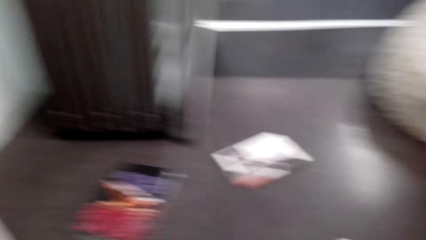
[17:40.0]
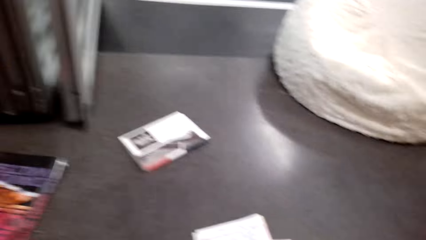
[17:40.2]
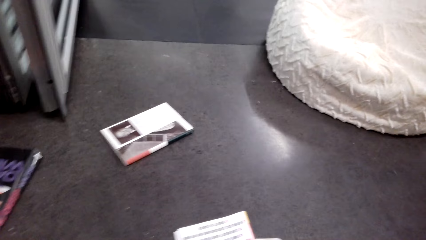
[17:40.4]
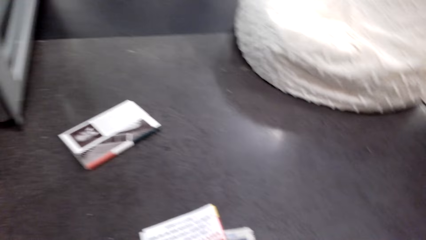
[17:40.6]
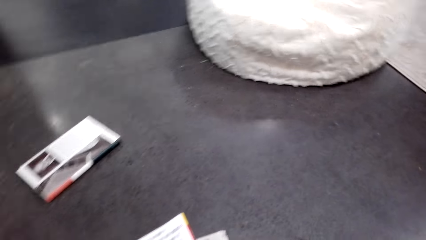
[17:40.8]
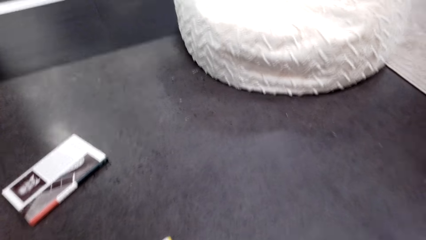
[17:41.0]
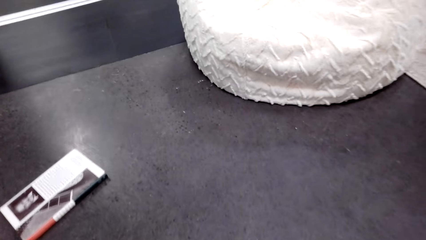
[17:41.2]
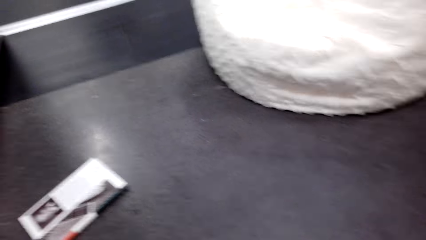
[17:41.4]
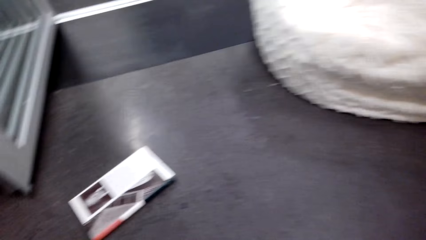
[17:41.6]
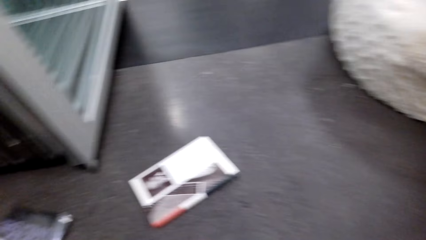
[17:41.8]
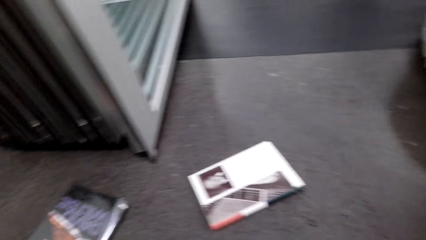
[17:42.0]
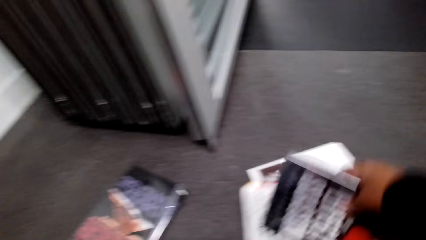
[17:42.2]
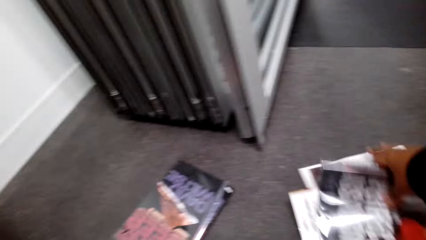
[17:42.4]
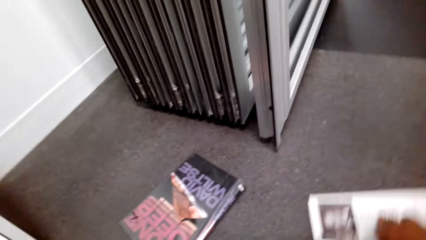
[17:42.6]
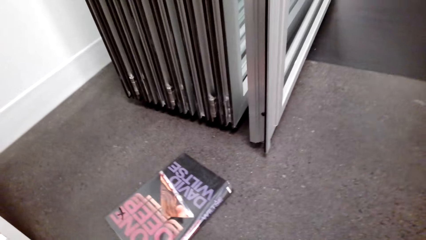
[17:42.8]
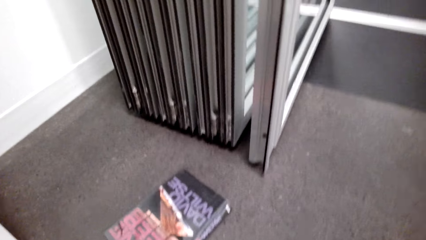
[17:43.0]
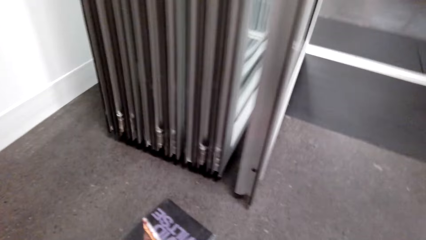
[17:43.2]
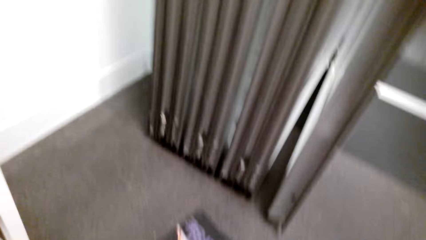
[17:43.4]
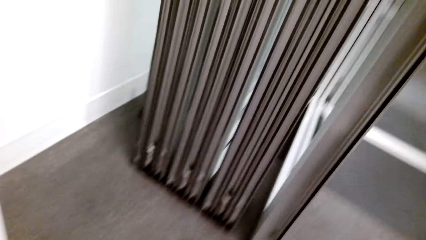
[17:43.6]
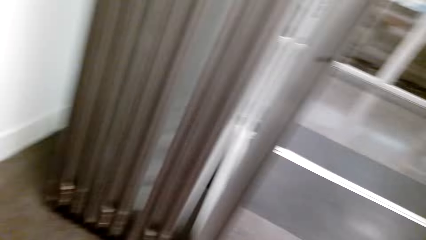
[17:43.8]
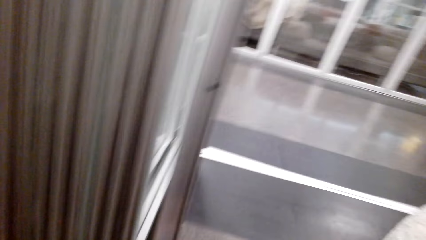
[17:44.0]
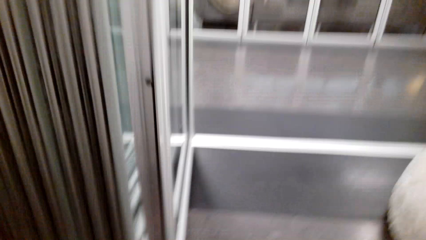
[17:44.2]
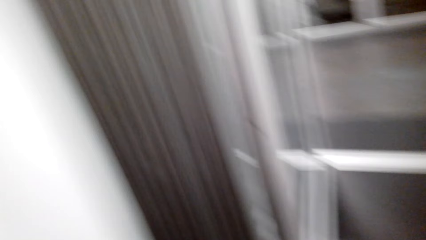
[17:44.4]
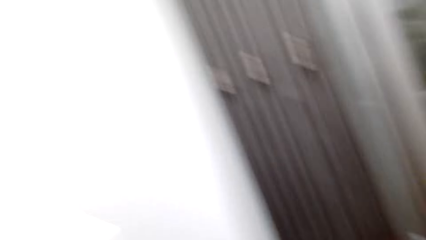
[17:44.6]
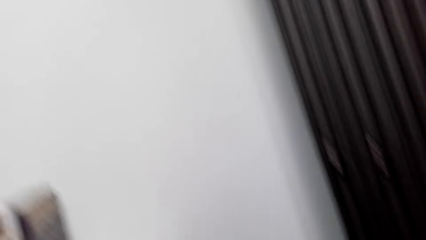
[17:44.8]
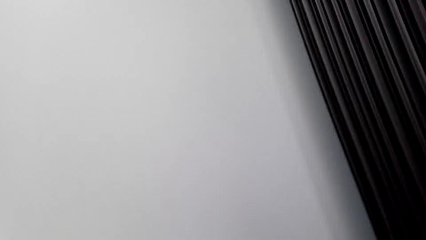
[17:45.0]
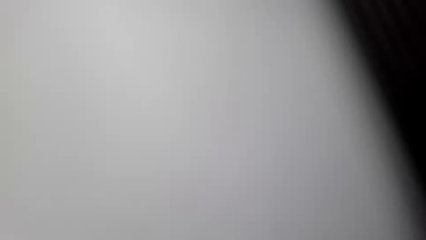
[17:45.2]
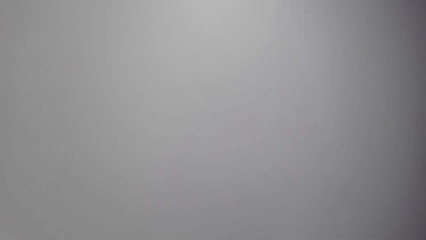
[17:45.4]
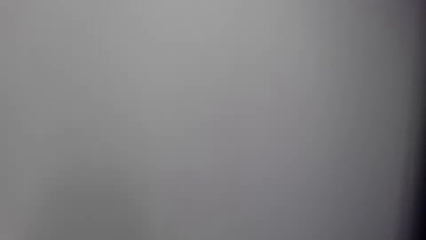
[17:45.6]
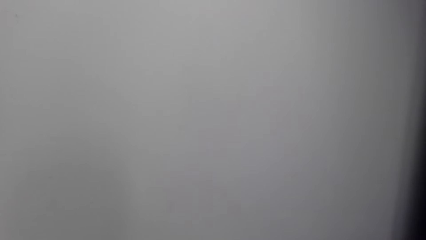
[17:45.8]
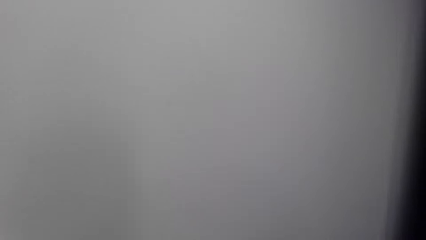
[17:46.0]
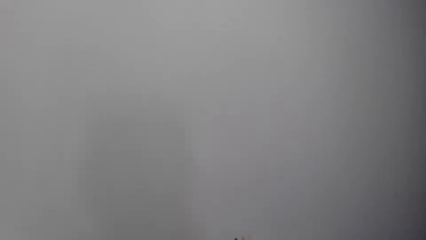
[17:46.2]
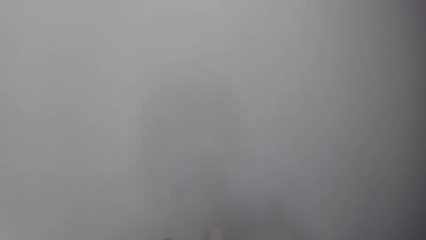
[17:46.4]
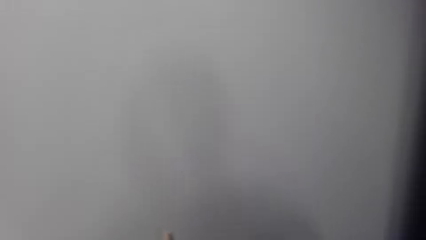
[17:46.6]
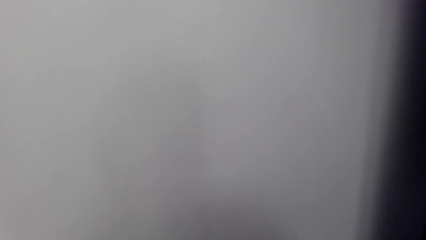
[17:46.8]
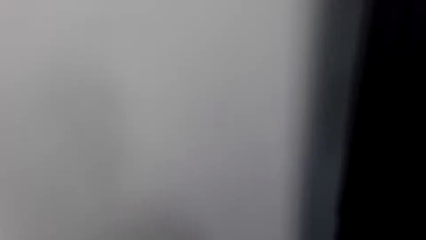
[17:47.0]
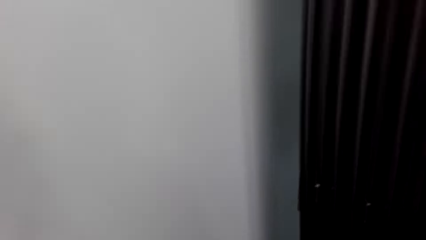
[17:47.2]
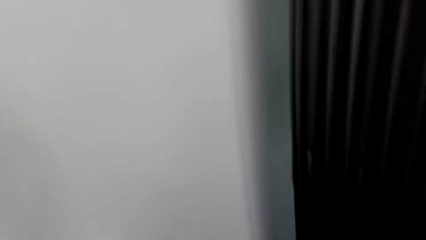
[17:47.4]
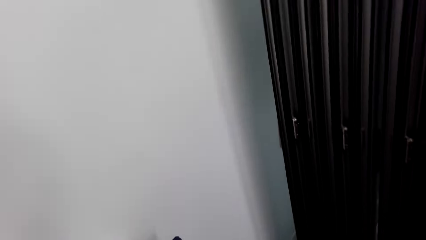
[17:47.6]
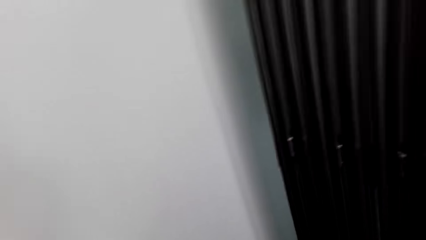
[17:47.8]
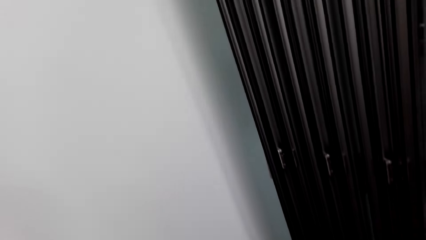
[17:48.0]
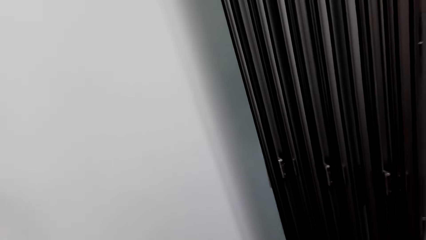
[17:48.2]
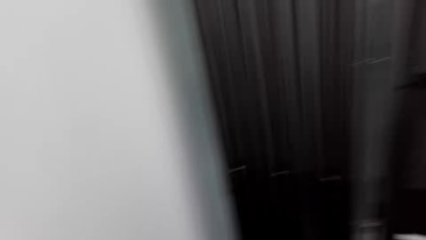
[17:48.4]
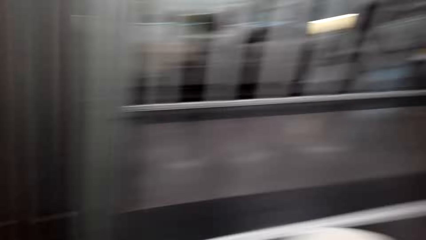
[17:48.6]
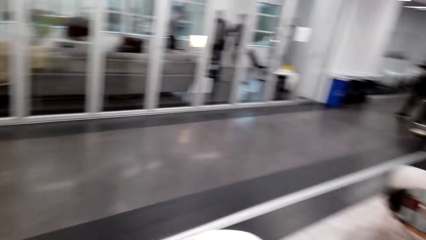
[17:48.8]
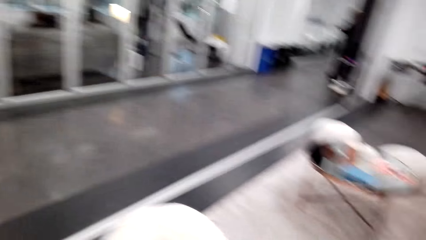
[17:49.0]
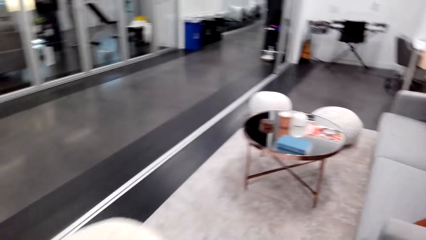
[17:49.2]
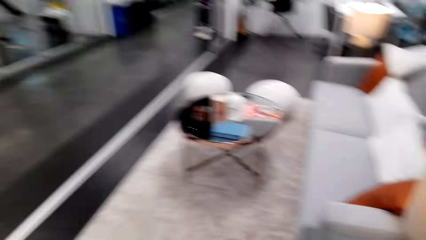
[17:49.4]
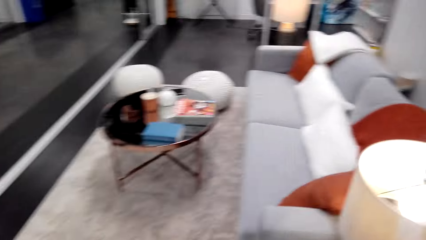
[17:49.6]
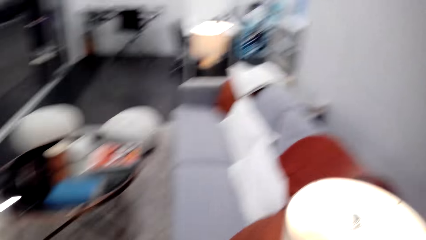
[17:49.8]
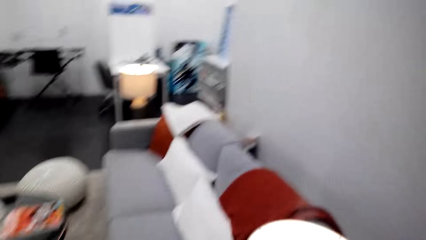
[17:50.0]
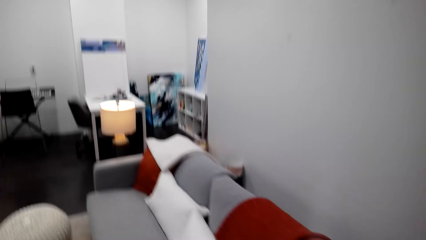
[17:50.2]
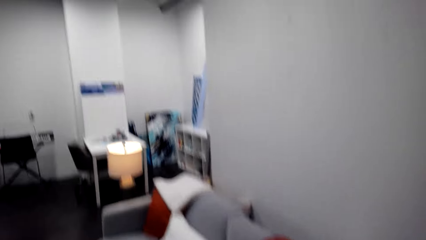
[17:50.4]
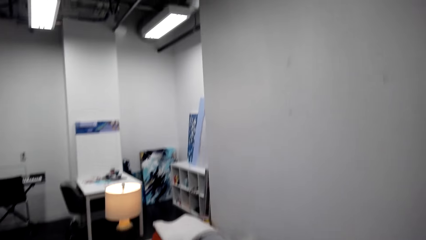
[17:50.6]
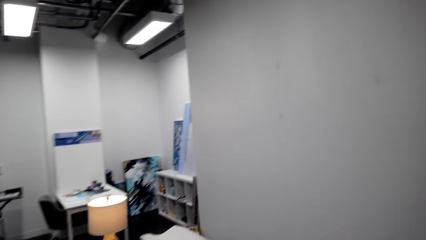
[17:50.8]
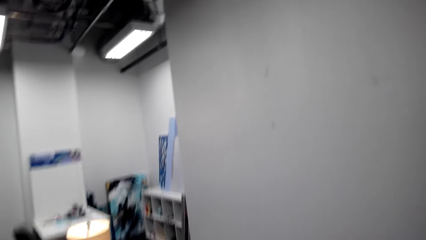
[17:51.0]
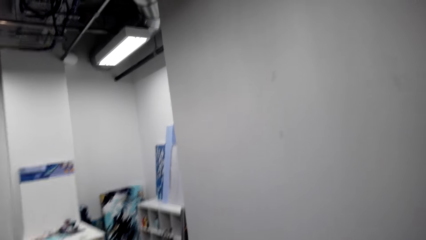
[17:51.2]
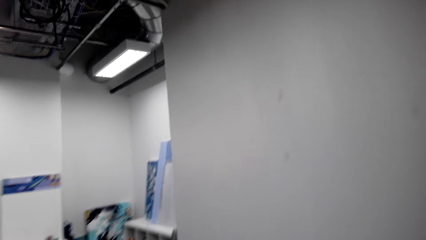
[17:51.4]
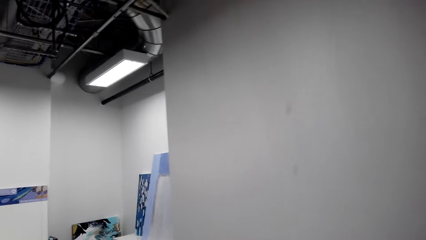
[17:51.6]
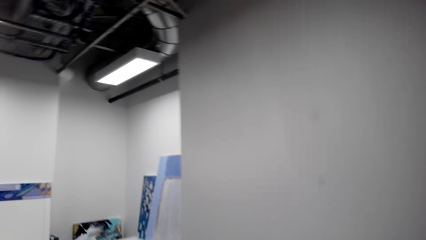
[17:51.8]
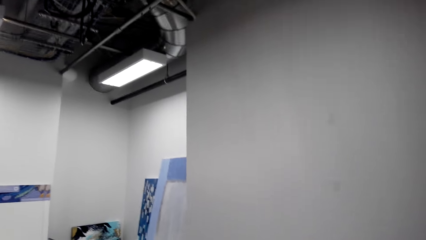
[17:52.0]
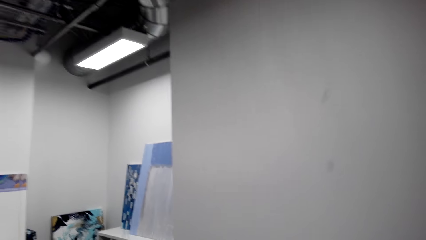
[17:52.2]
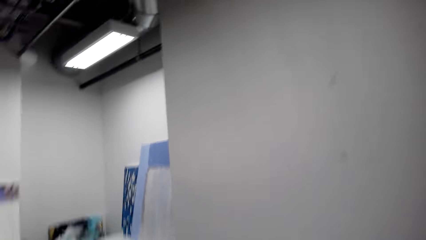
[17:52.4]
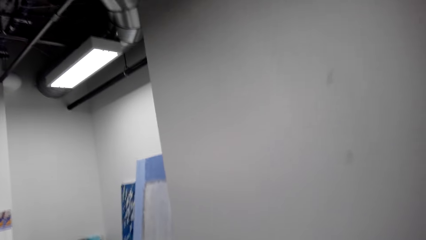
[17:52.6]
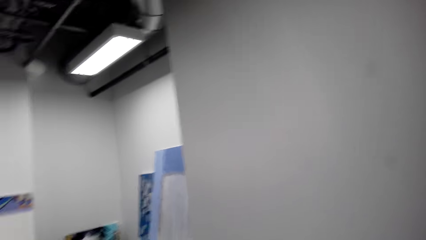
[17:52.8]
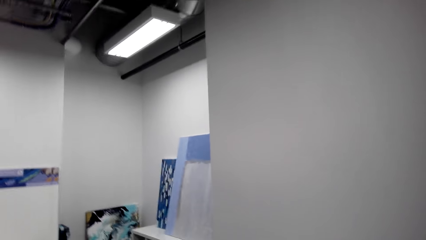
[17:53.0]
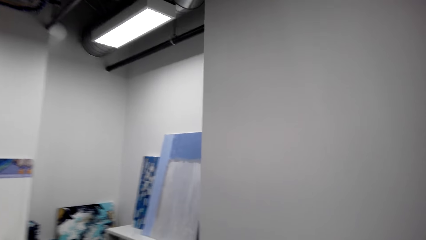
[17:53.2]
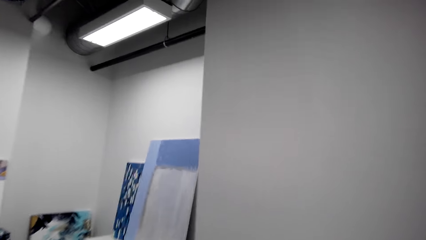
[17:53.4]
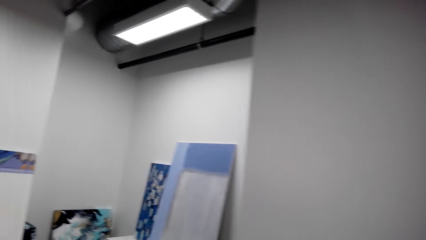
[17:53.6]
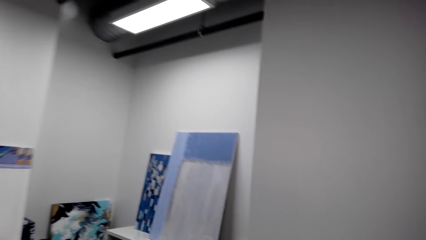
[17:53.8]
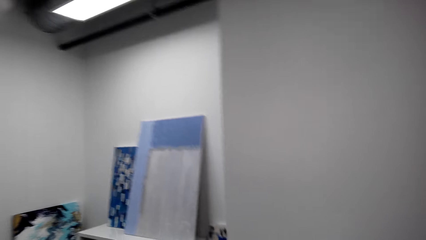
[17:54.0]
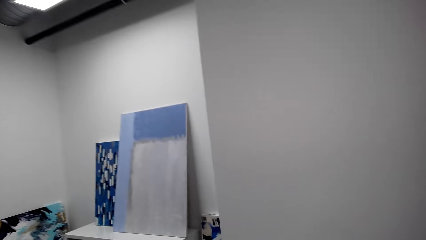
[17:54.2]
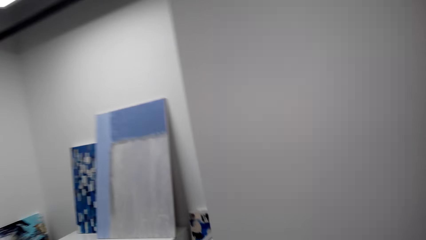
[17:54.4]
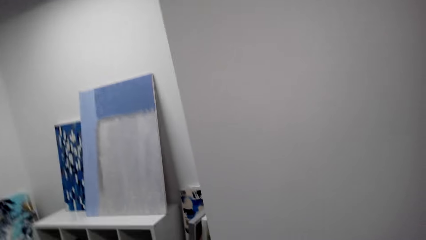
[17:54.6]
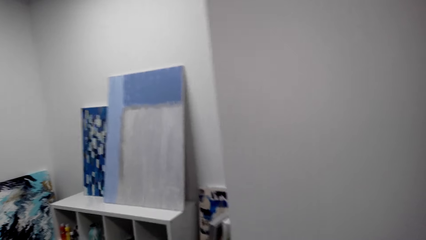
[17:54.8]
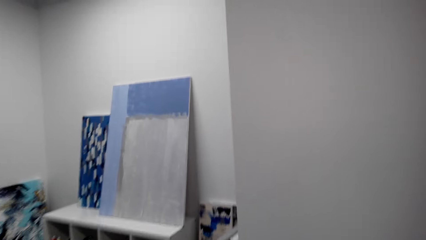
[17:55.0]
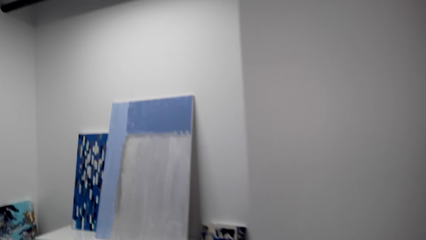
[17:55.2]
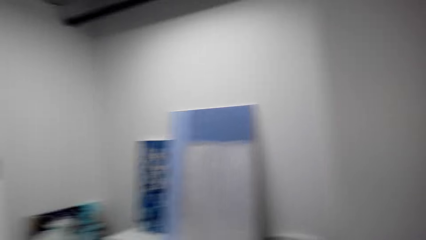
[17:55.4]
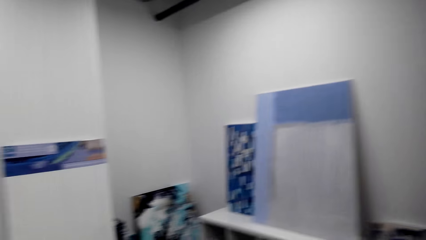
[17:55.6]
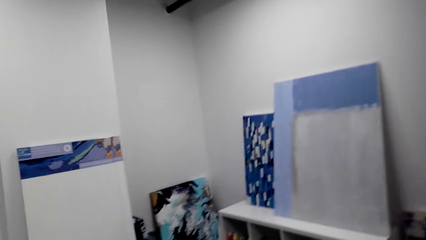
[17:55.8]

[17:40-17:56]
The camera wearer picks up the books. They walk around the house.
